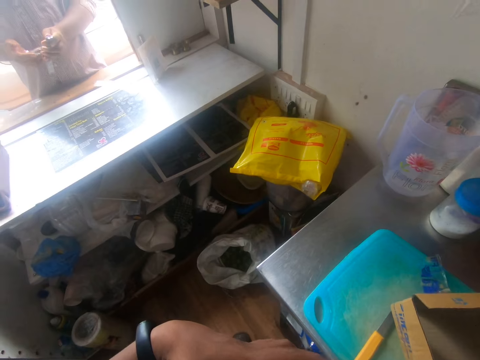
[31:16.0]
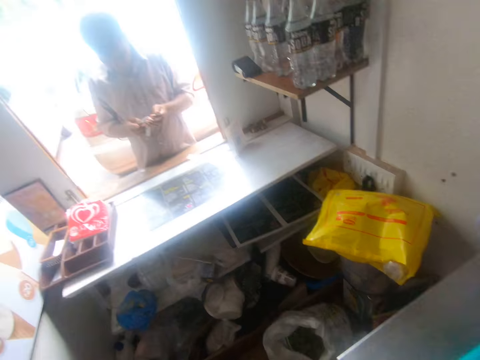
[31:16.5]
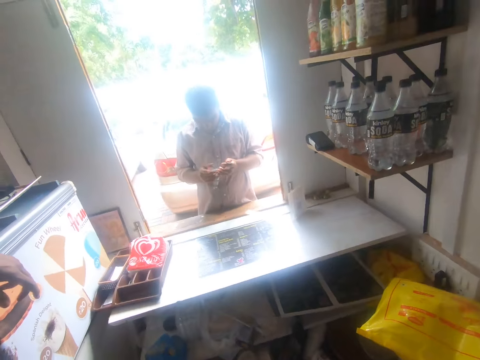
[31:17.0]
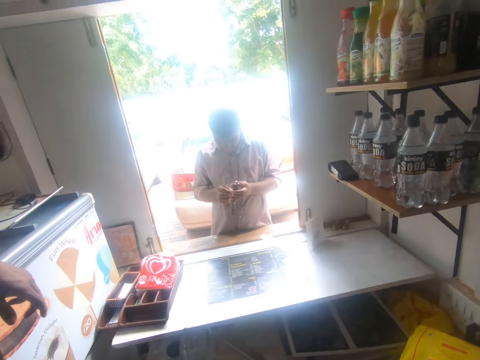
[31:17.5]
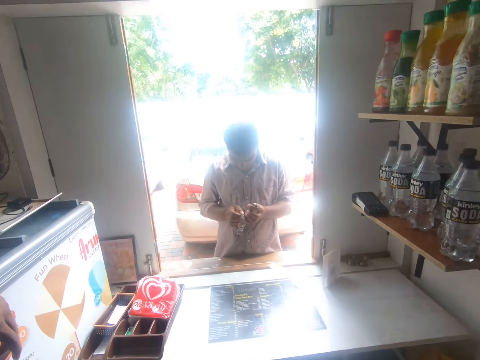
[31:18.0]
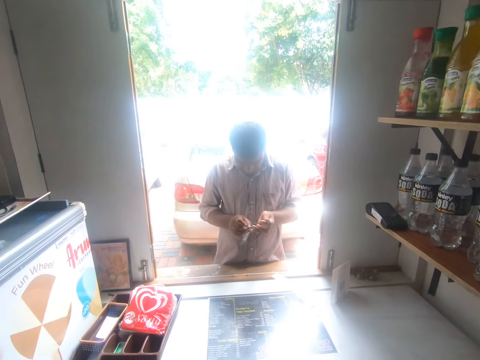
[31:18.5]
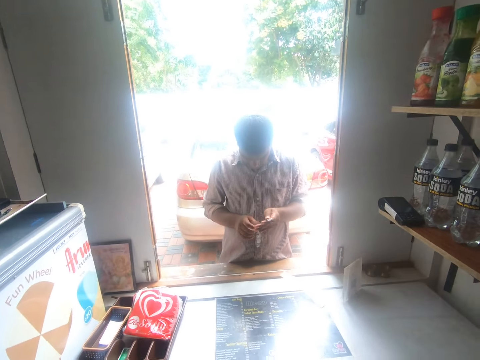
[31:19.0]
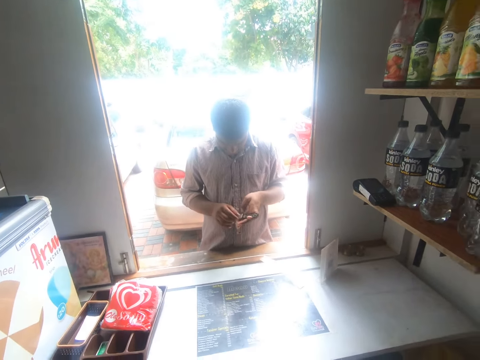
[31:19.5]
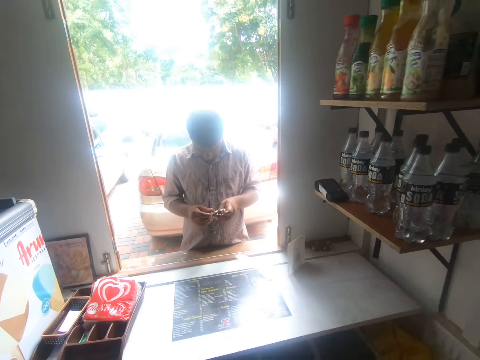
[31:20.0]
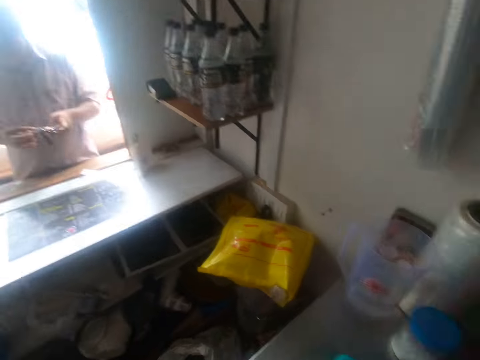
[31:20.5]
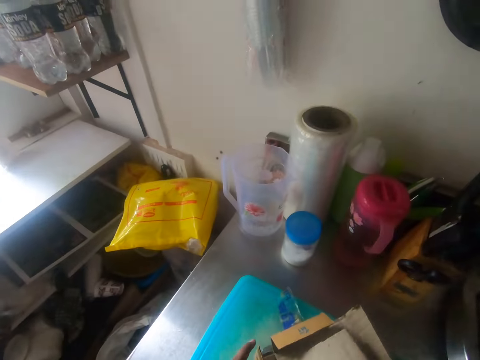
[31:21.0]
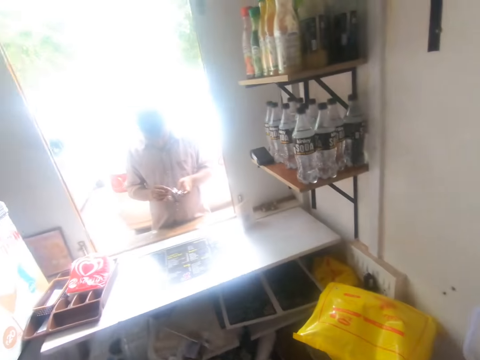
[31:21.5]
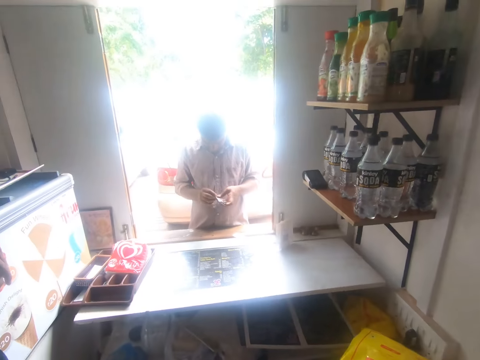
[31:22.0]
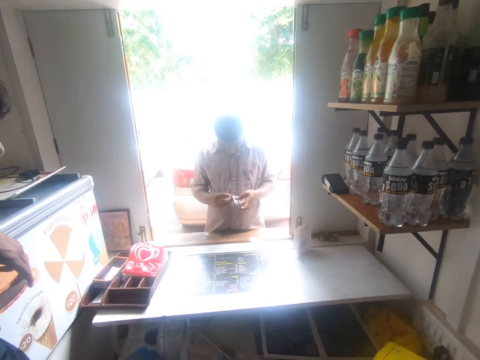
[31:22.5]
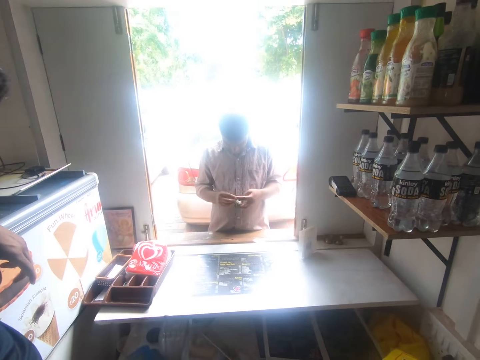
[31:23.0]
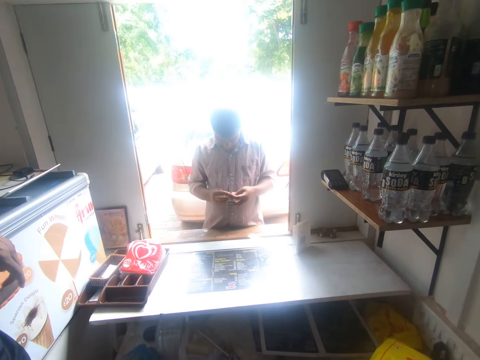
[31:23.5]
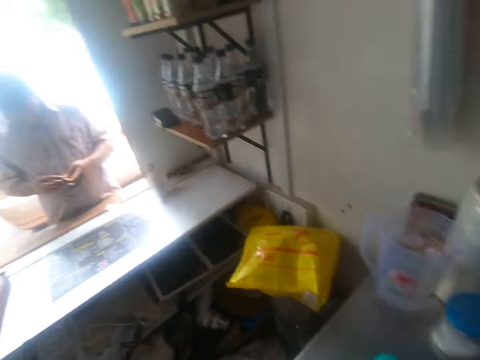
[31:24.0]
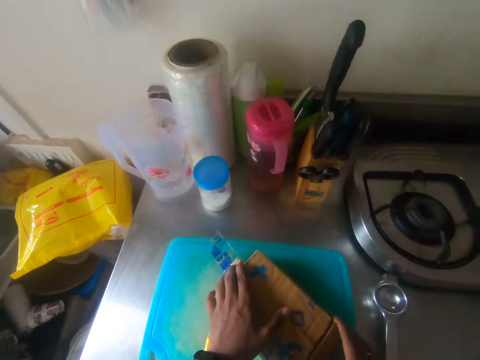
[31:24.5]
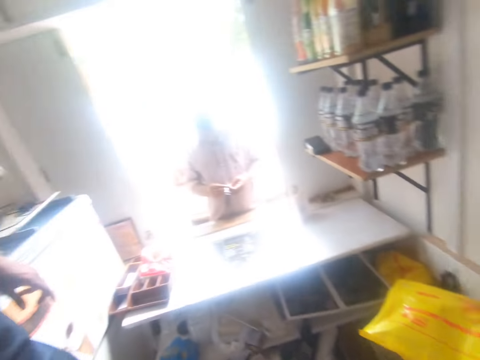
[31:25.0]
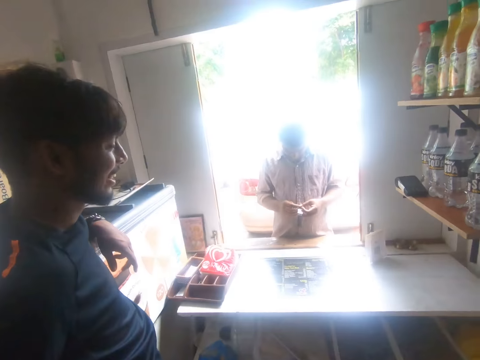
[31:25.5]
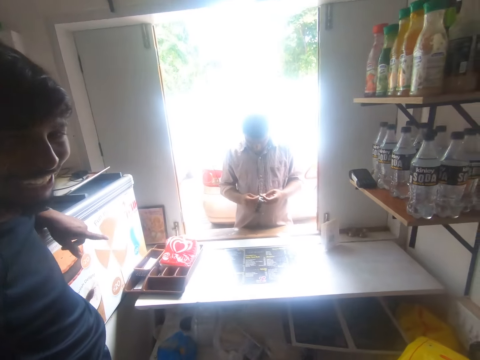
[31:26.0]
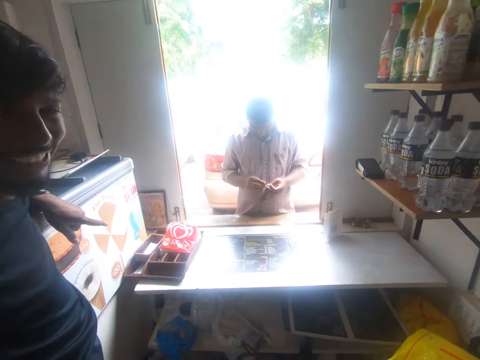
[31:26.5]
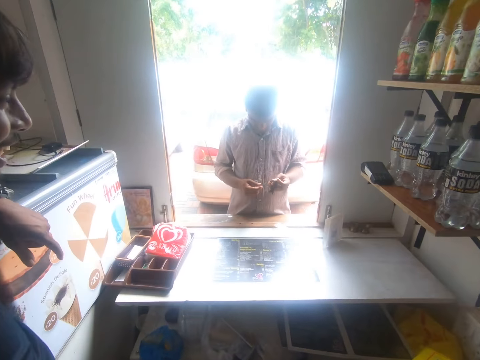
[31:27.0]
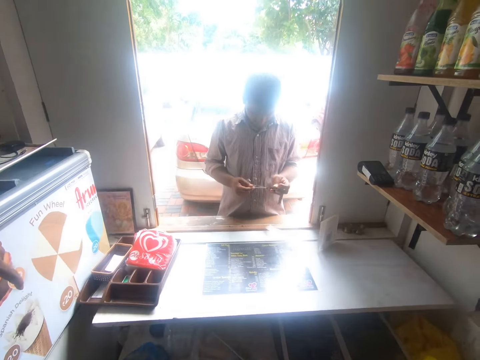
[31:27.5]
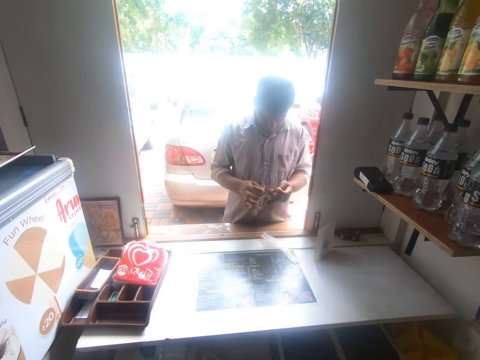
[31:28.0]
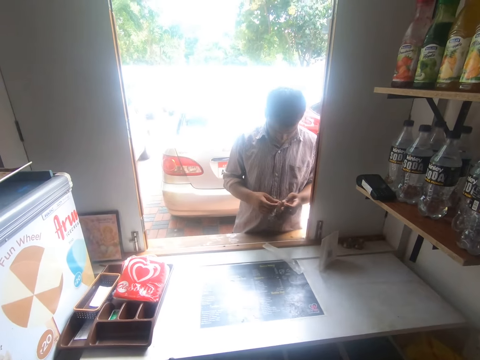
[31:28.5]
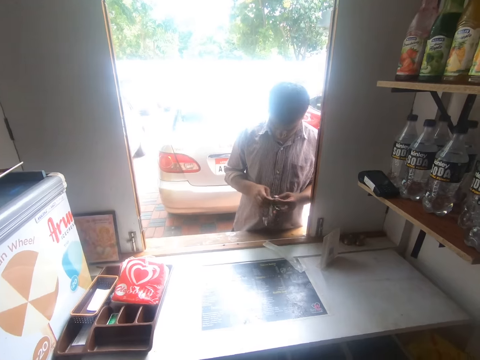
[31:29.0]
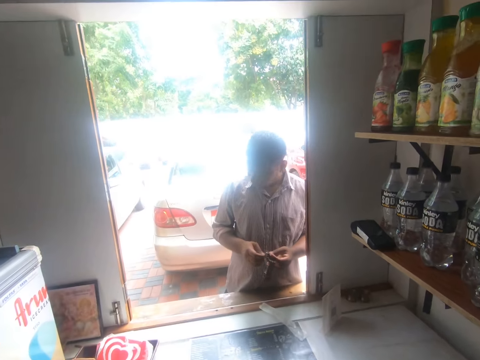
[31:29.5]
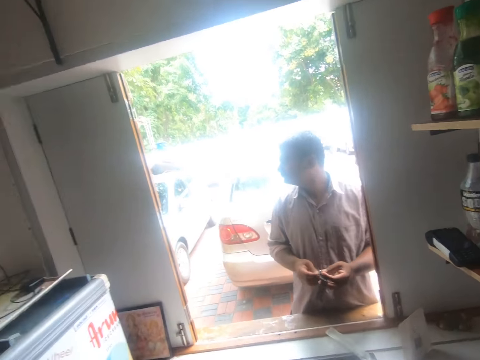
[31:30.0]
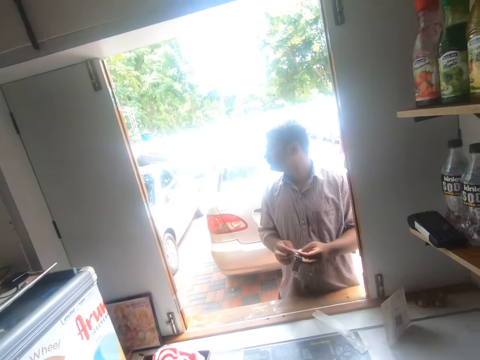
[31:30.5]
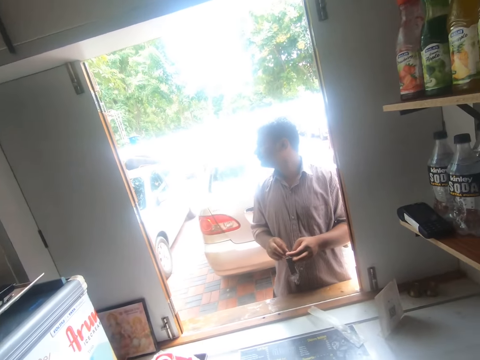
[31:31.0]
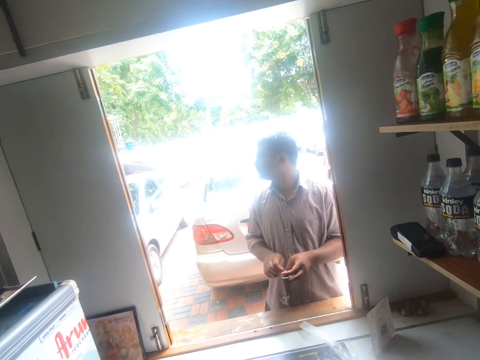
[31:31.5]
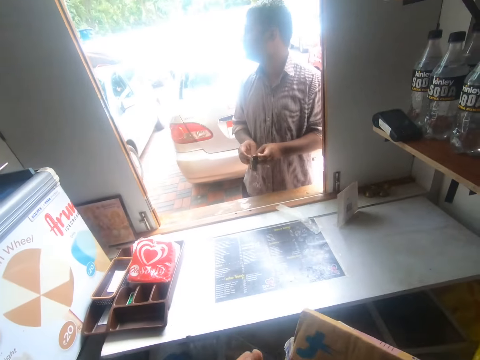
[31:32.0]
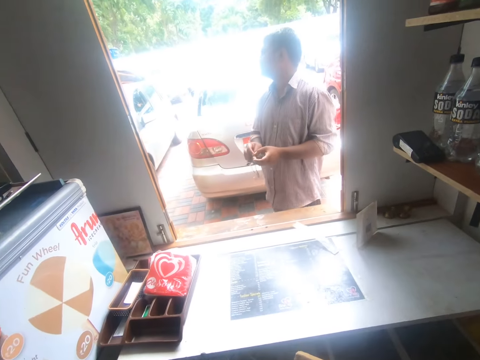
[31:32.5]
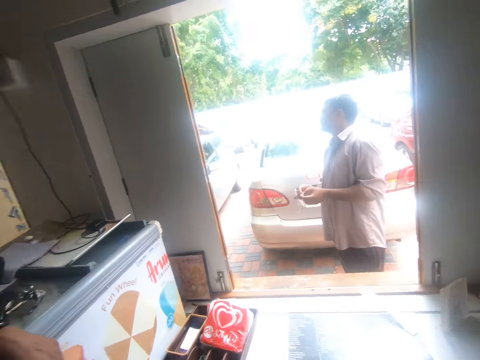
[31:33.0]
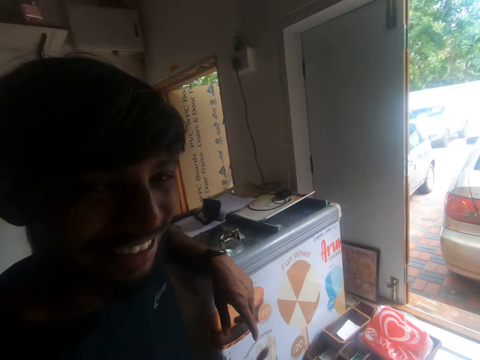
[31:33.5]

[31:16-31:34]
The camera wearer drops the cover in the box on the chop board with his right hand. He holds the box on the chop box with both hands. A man converses with the camera wearer. The camera wearer walks around in the shop.

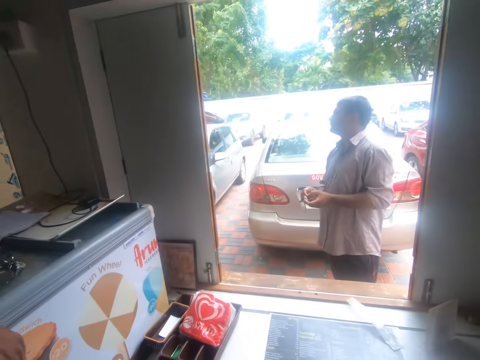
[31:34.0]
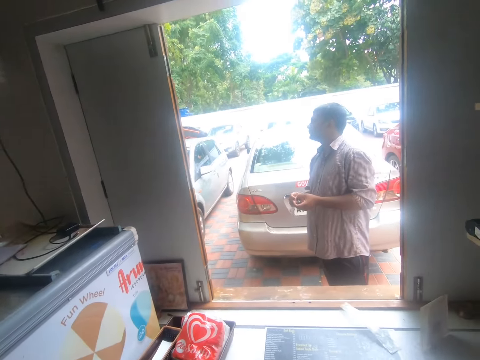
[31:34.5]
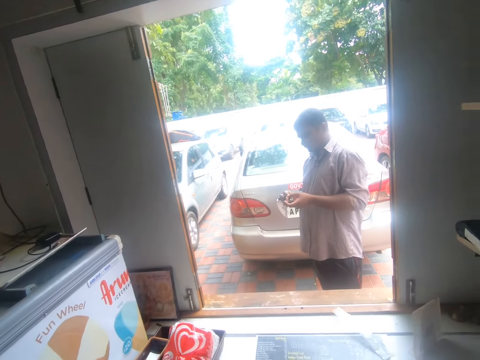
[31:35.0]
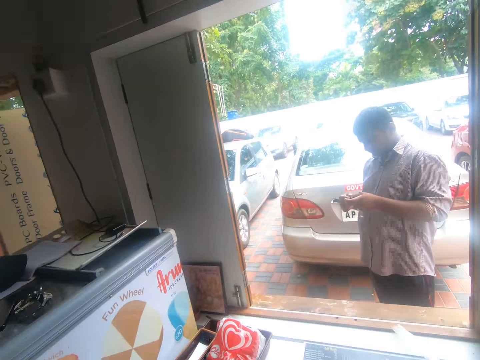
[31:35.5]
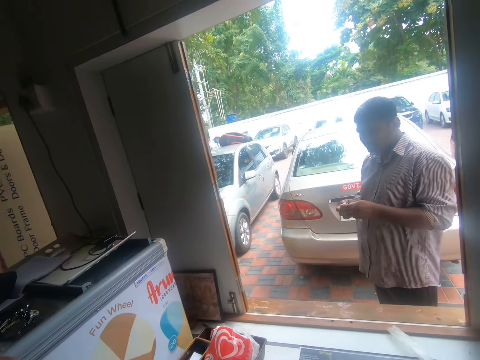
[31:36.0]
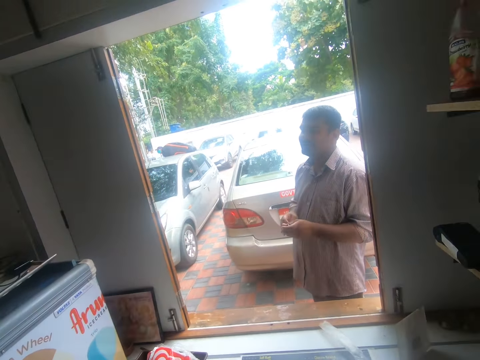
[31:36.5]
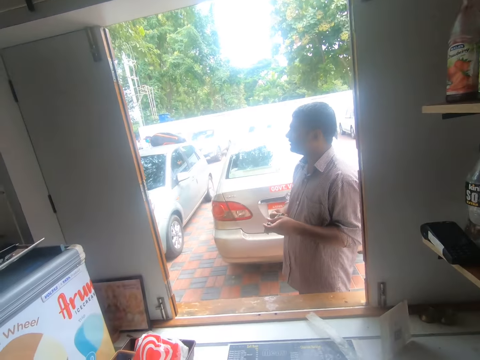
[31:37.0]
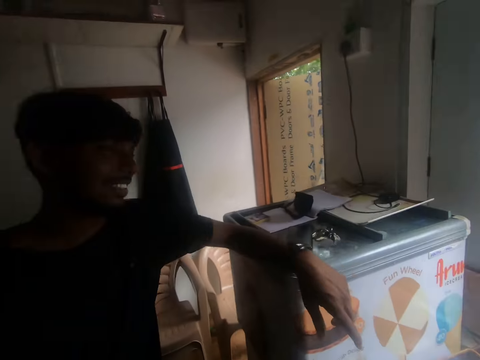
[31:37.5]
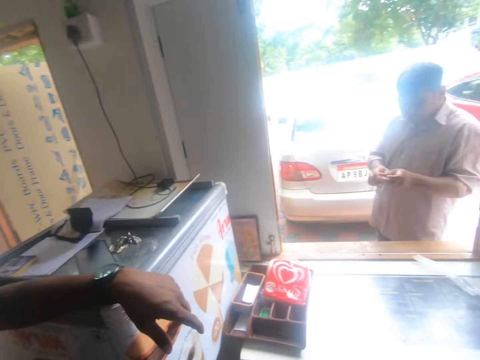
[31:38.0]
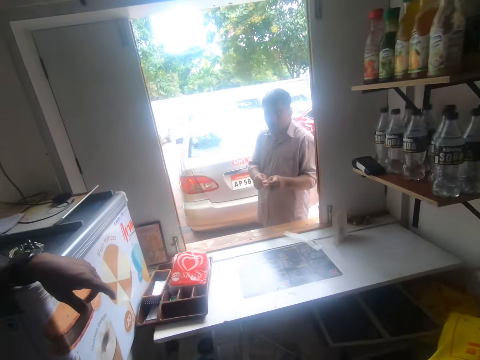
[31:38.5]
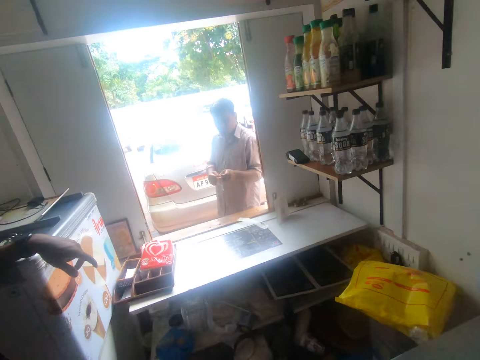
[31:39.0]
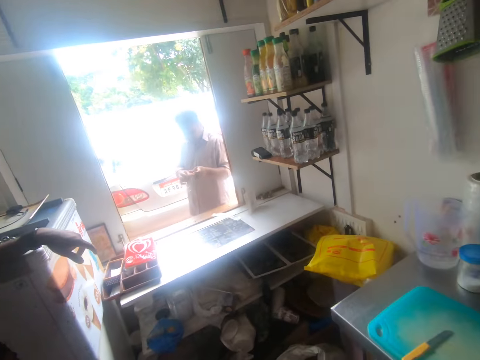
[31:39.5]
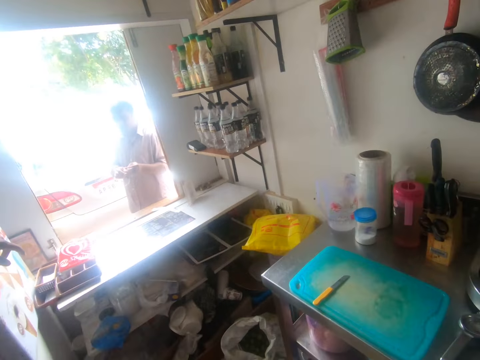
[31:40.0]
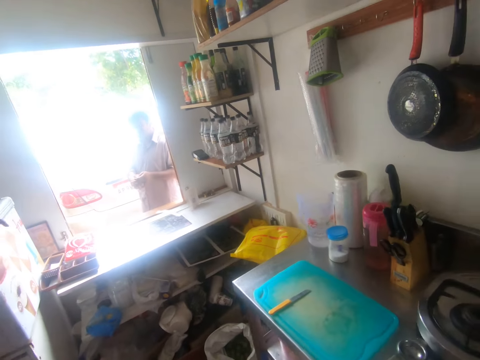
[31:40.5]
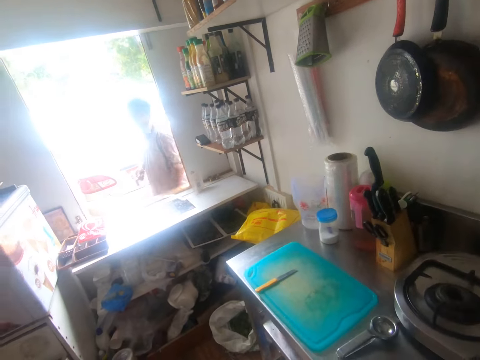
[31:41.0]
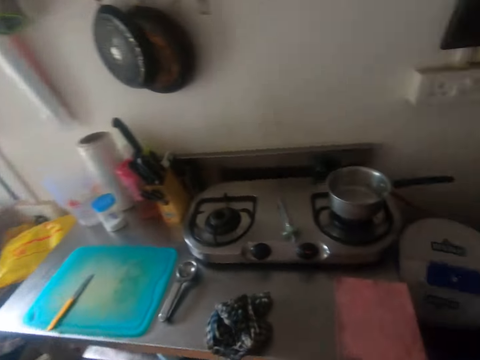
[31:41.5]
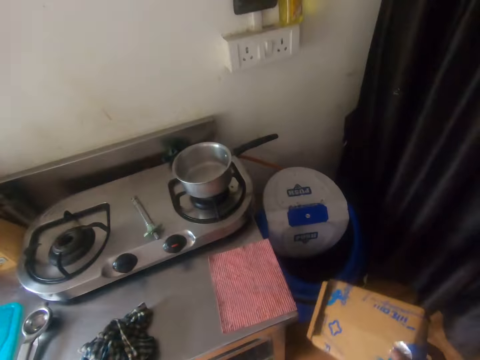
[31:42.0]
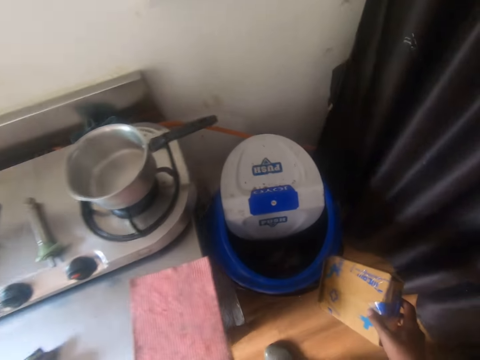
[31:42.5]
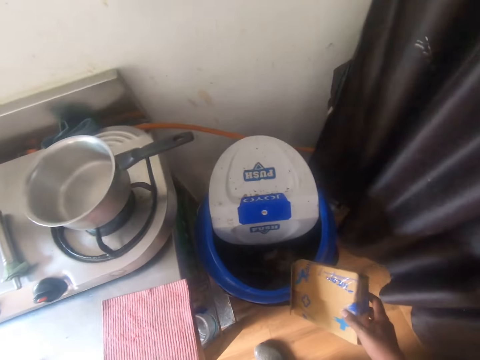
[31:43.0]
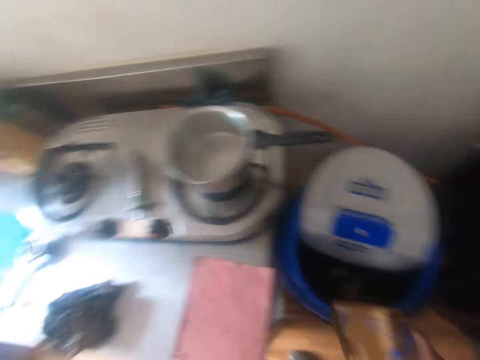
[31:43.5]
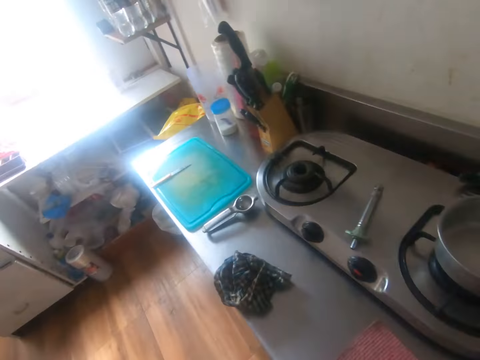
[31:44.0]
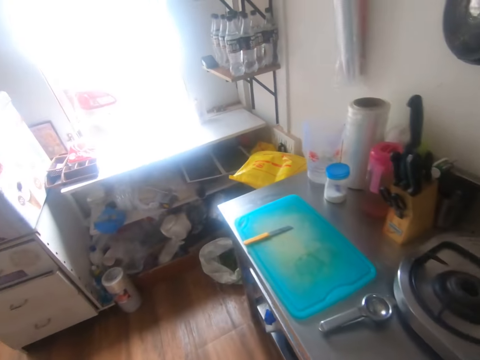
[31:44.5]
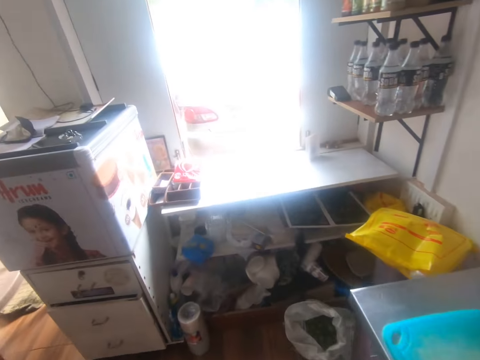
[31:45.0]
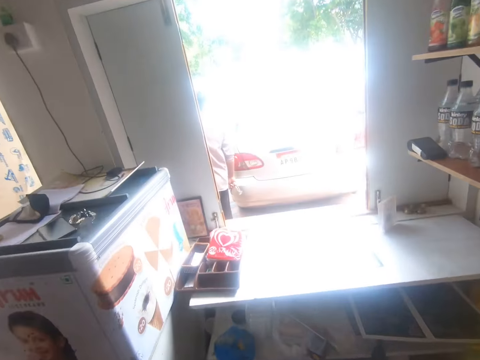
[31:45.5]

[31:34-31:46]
The camera wearer holds the box over the bin. They carry the box back to the window.
